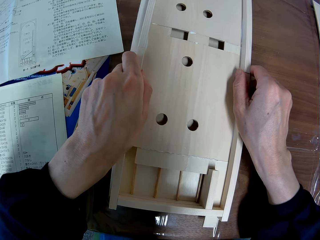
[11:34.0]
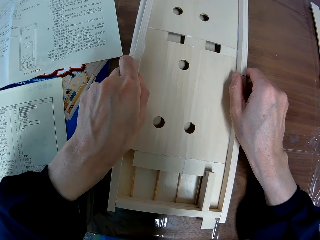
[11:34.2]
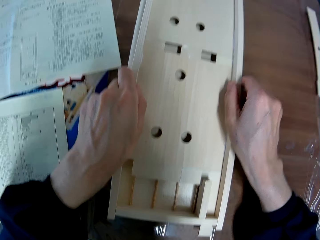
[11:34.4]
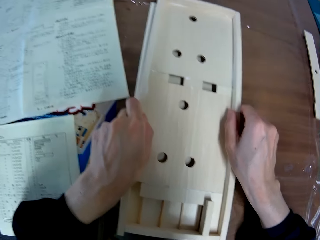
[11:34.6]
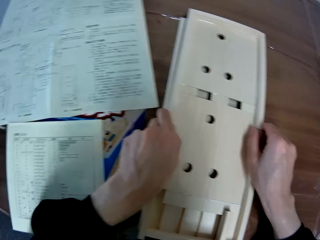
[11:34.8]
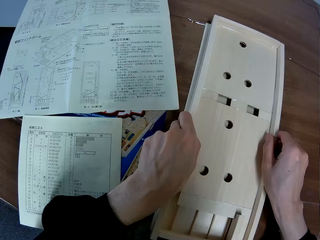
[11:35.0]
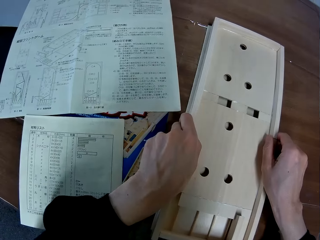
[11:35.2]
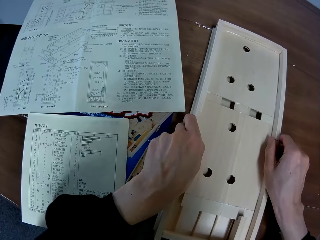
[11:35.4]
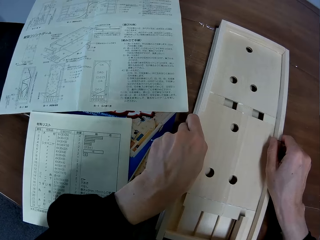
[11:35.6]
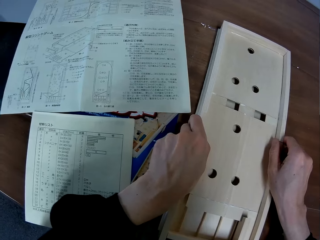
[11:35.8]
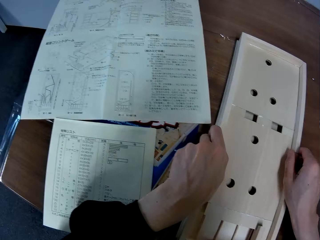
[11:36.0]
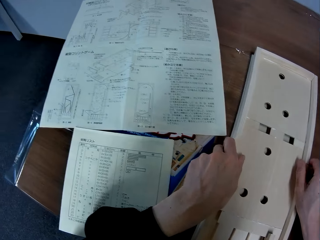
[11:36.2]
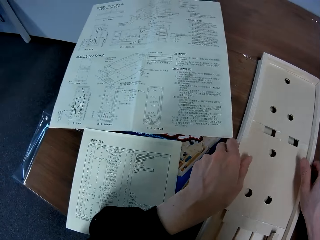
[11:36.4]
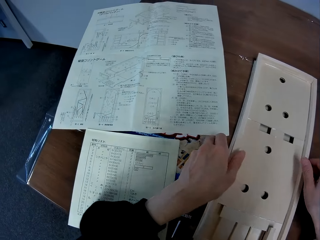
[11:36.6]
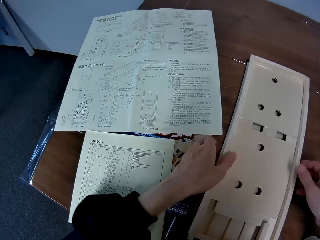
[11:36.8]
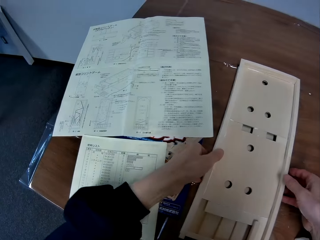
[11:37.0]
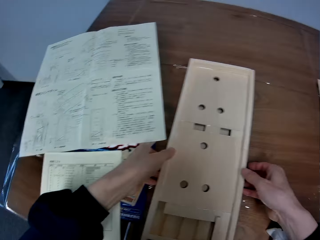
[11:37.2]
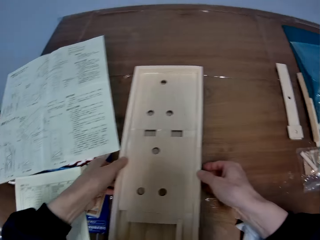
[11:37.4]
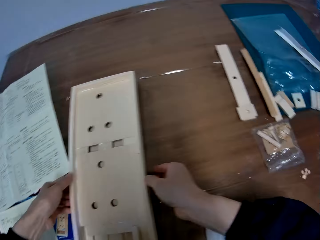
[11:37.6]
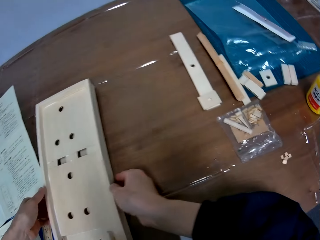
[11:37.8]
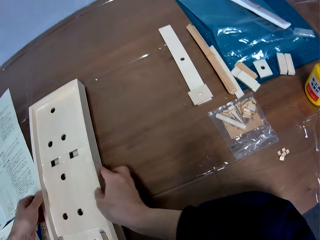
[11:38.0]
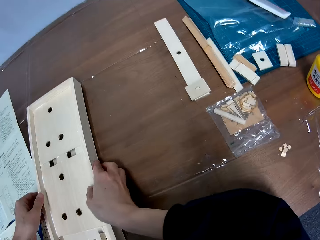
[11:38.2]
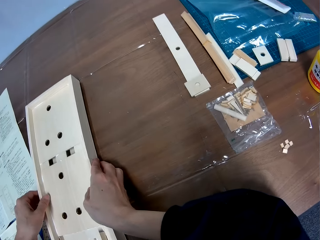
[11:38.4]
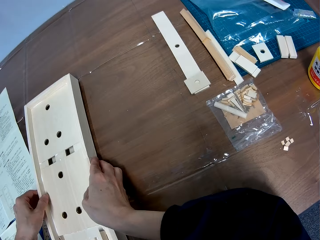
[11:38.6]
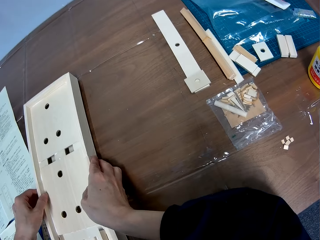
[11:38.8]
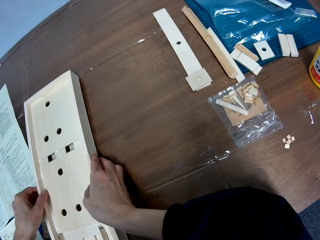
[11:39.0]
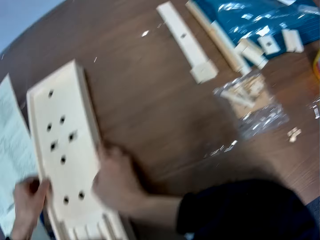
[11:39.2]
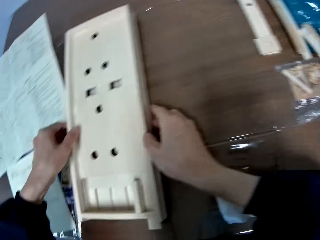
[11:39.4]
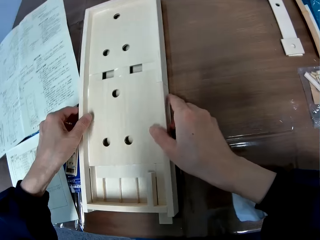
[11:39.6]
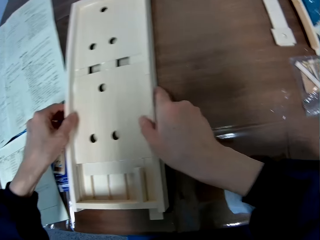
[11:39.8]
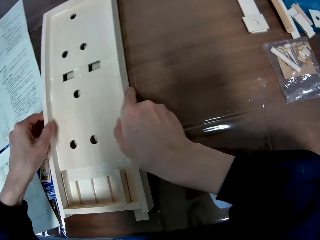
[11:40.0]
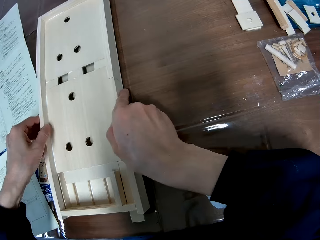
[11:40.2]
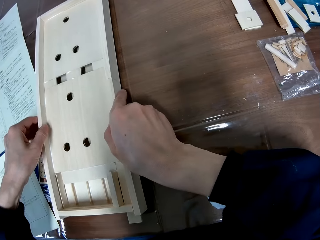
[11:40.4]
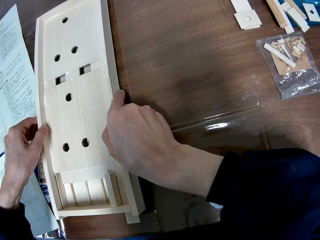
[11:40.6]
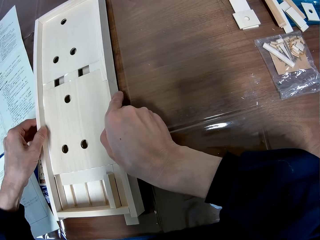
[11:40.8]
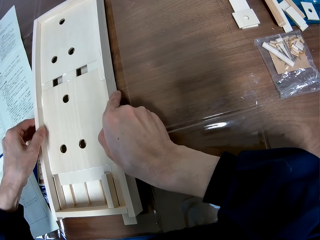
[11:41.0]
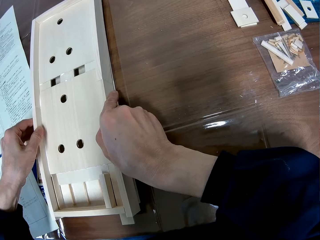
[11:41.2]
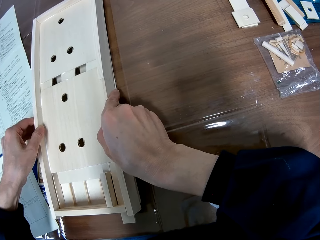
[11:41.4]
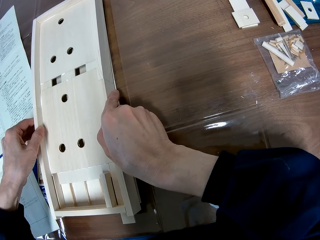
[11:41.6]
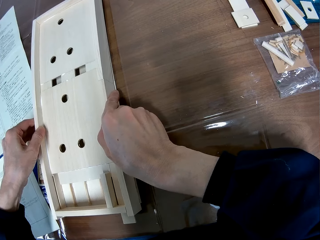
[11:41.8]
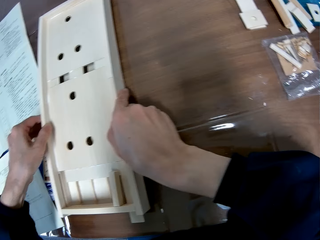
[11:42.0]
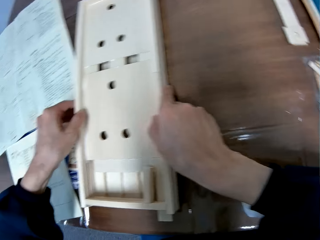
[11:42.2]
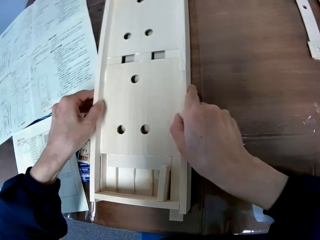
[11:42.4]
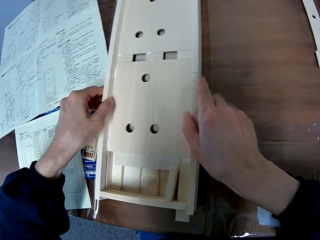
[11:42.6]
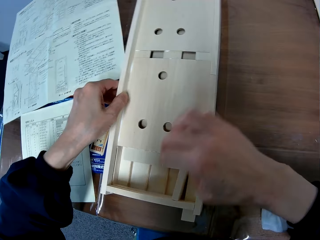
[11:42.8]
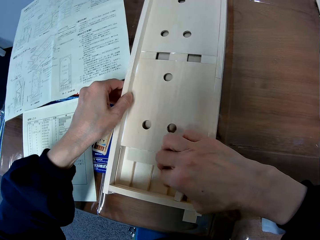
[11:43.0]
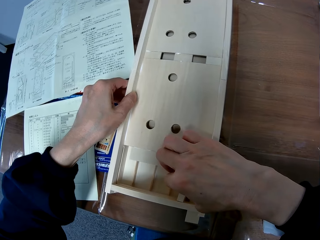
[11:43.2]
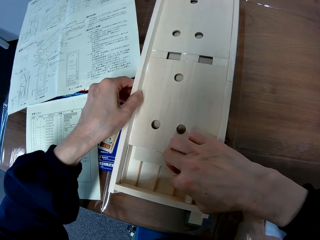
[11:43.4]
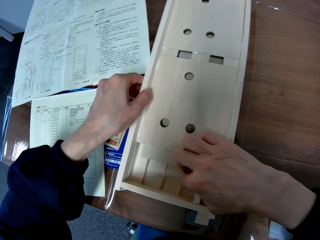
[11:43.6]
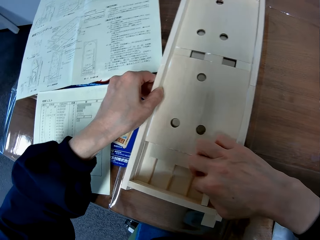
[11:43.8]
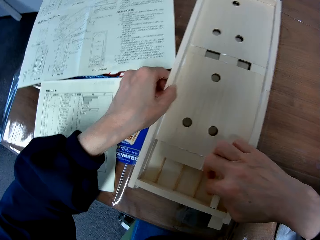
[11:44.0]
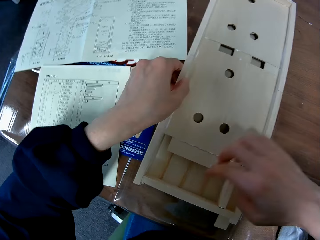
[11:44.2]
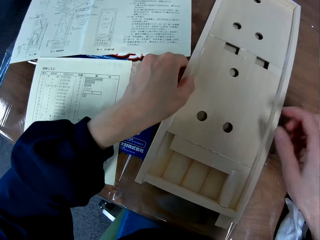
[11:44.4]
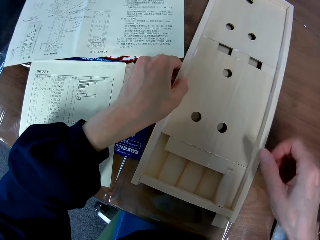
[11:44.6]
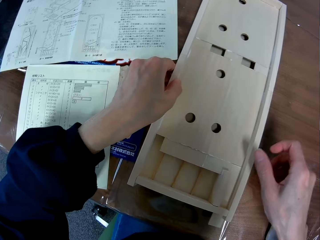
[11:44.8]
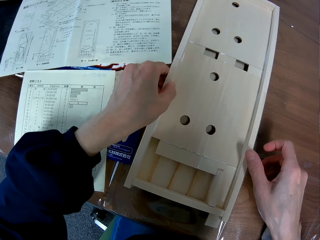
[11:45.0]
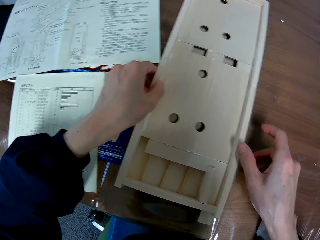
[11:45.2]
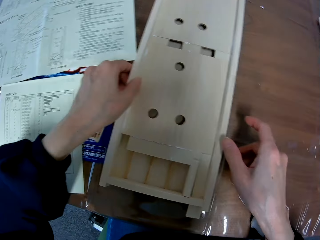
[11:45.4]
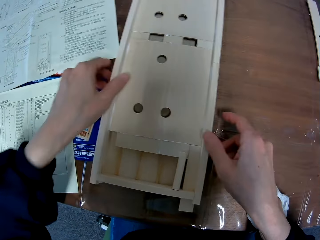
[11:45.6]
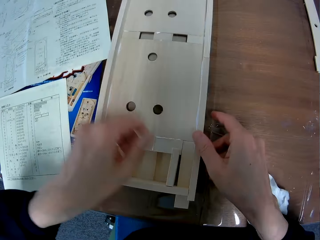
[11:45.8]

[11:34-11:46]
The camera wearer sets the wood craft on the flat wood sheet. They adjust the wood craft on the flat wood sheet.

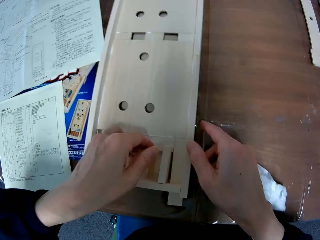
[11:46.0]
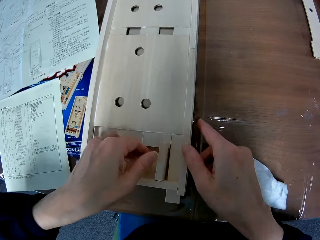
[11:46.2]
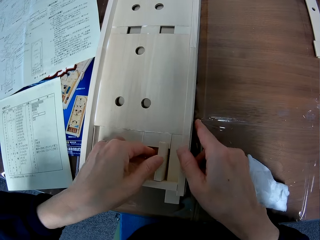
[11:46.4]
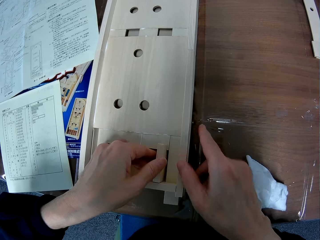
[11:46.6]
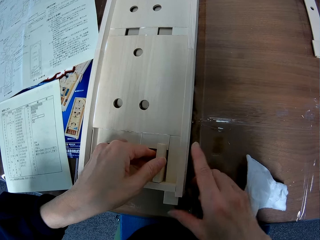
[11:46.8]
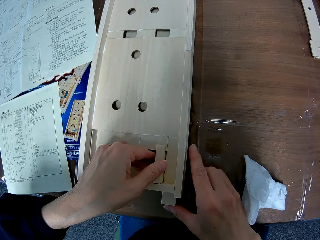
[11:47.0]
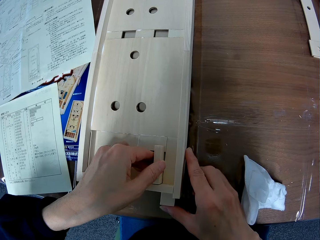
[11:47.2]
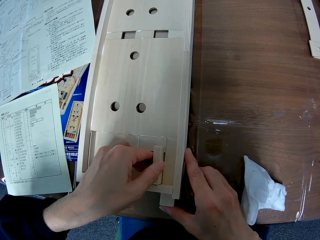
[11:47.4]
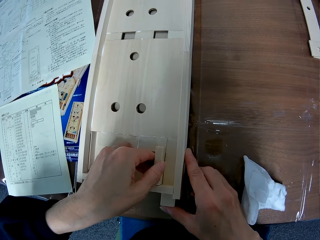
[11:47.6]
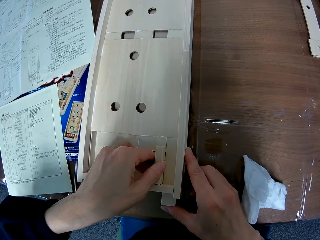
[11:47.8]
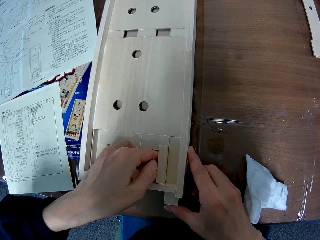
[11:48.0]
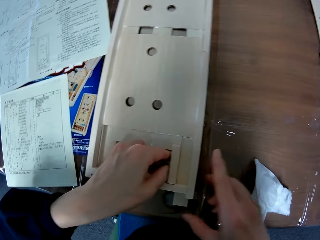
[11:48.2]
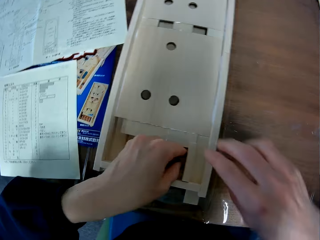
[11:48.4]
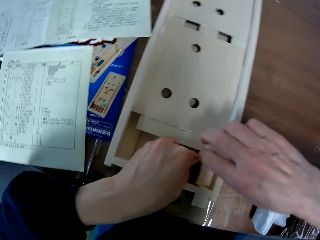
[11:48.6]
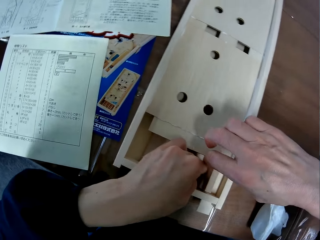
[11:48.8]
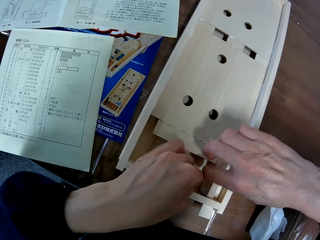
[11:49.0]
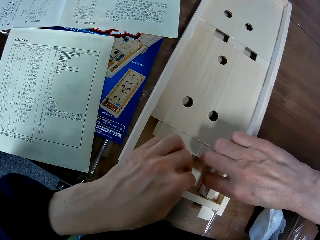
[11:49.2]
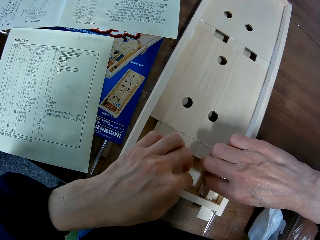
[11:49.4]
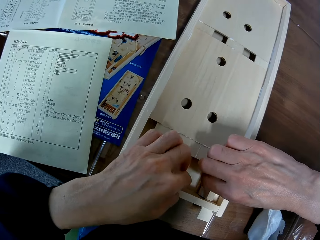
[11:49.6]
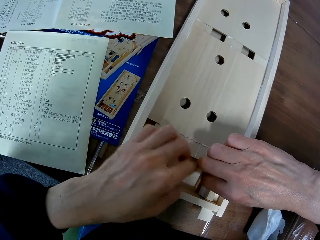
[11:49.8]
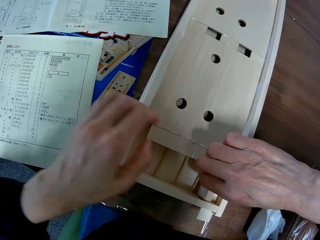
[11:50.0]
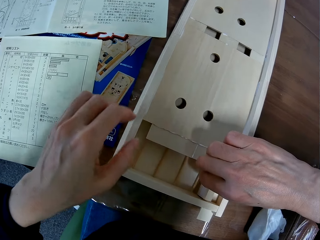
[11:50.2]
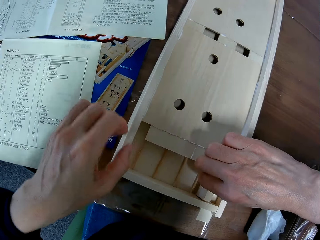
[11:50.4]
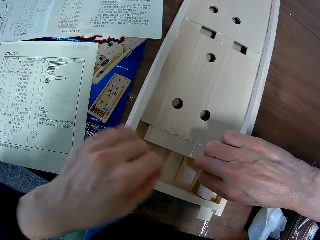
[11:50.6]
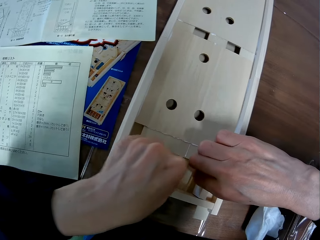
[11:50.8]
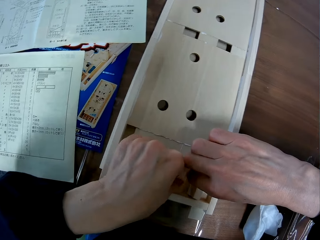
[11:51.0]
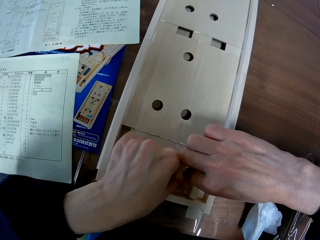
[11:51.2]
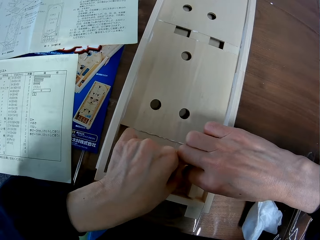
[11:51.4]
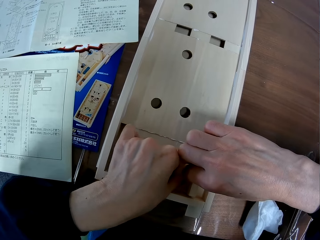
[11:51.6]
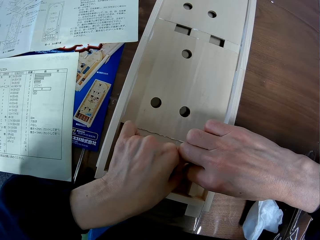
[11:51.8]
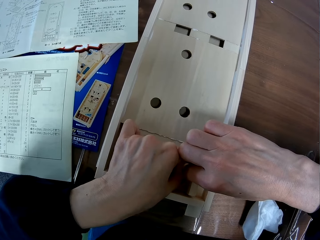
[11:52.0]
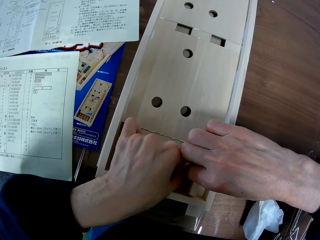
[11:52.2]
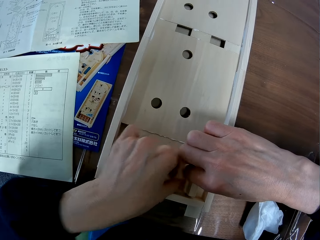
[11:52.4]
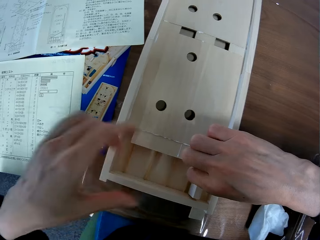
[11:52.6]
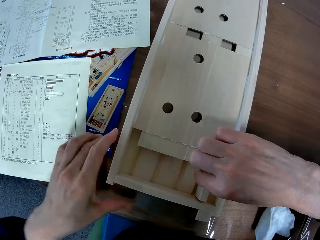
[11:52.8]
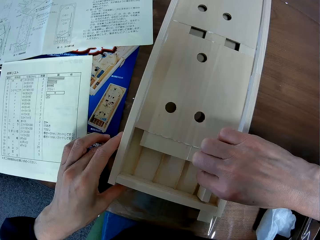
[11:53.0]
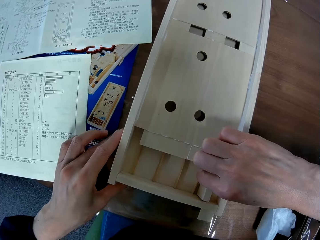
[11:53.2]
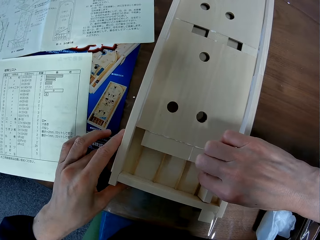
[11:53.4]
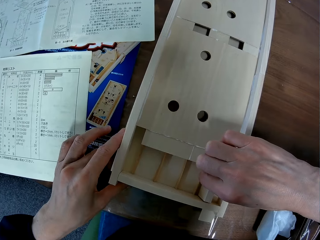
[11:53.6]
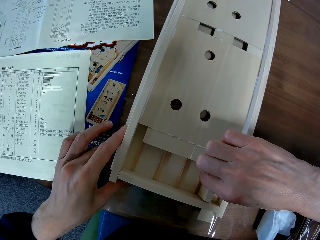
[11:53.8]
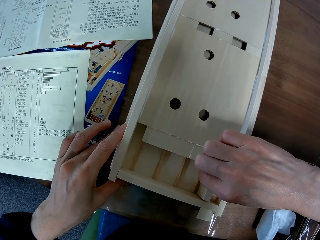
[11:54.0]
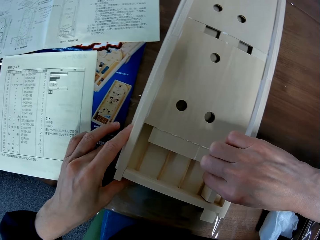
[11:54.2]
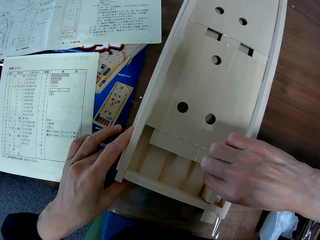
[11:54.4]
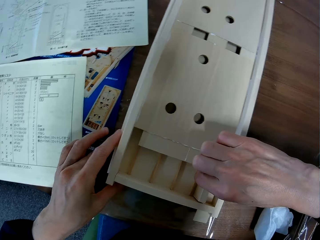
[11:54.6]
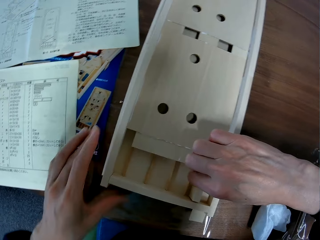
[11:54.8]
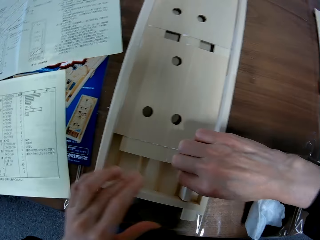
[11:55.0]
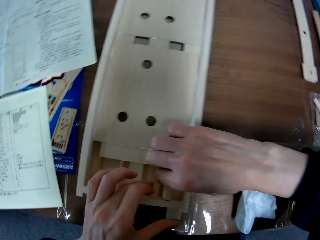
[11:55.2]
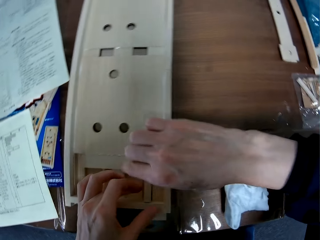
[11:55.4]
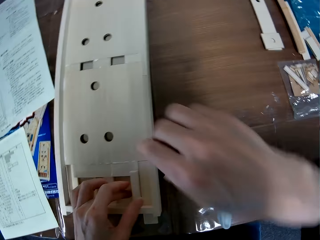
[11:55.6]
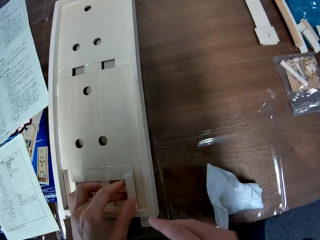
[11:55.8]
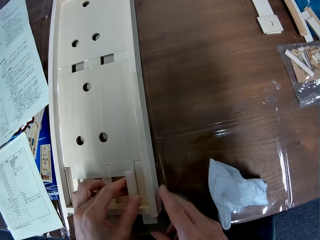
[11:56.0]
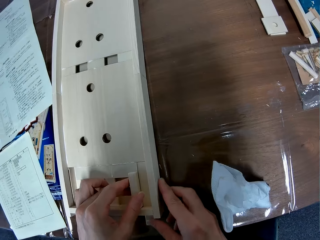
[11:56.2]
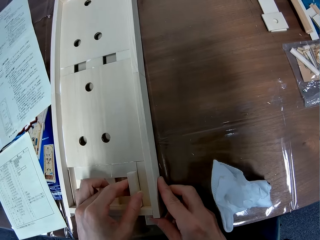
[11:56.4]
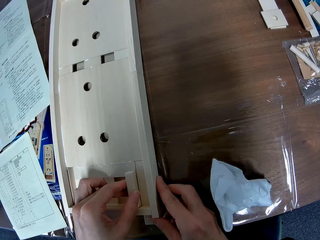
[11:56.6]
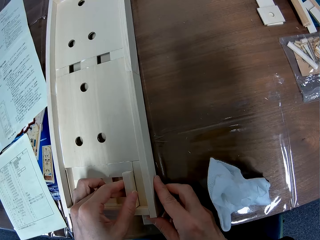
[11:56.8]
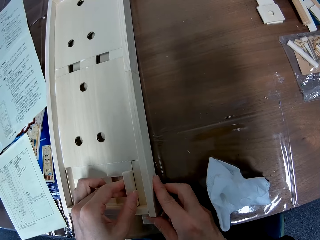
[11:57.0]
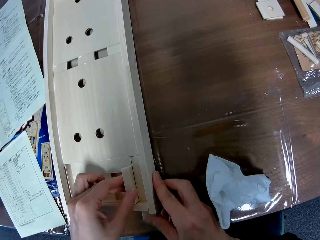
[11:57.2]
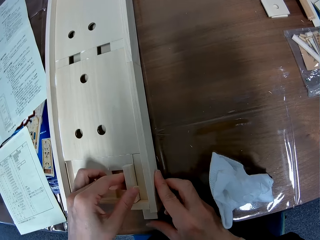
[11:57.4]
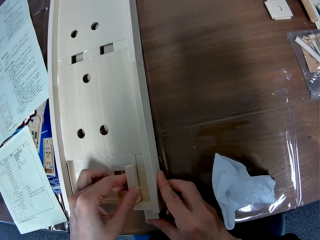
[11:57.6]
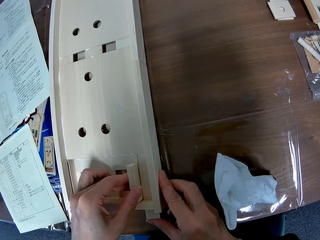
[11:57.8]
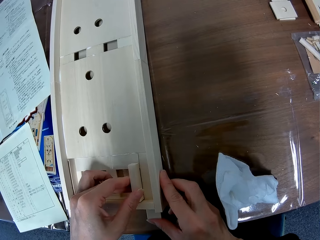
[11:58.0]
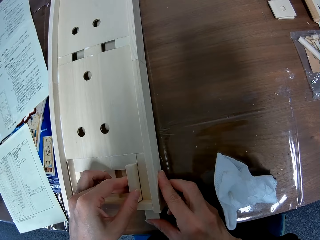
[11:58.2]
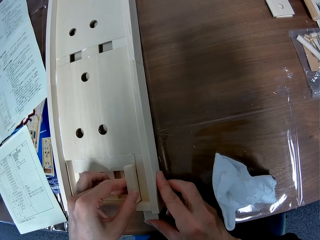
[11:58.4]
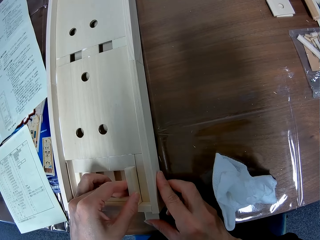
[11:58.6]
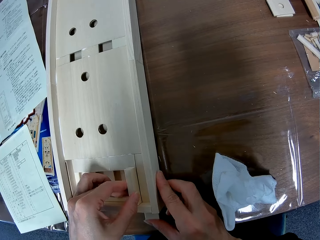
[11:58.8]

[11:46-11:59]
The camera wearer moves wooden pieces on the wooden pinball machine.
